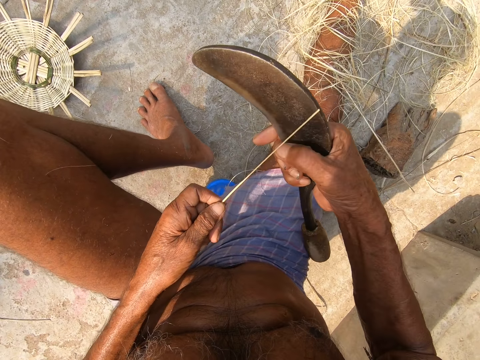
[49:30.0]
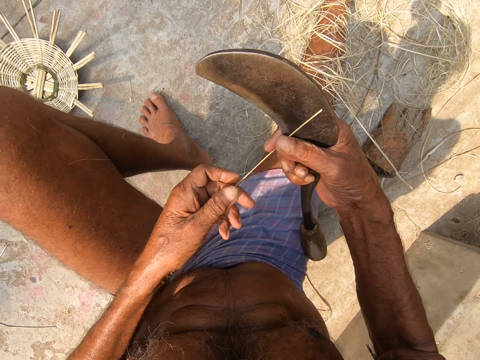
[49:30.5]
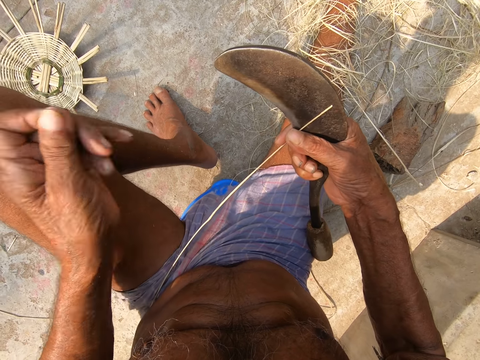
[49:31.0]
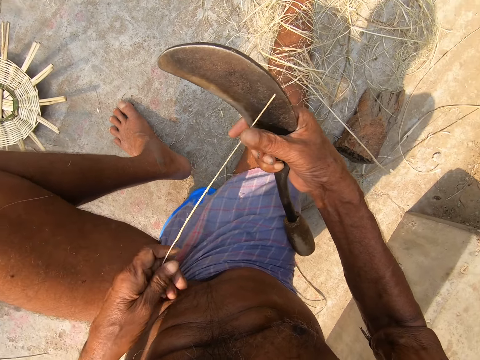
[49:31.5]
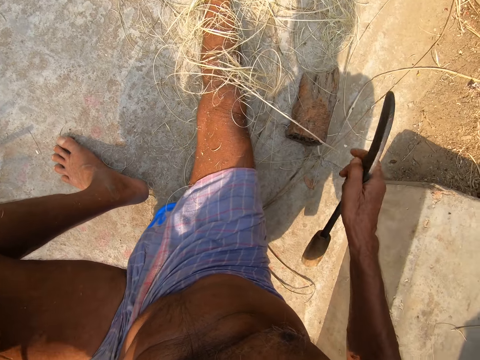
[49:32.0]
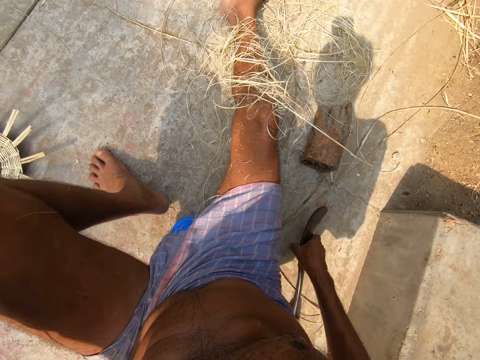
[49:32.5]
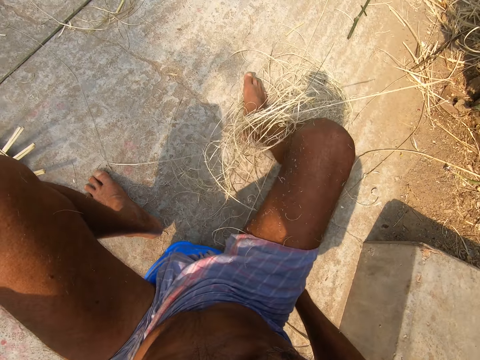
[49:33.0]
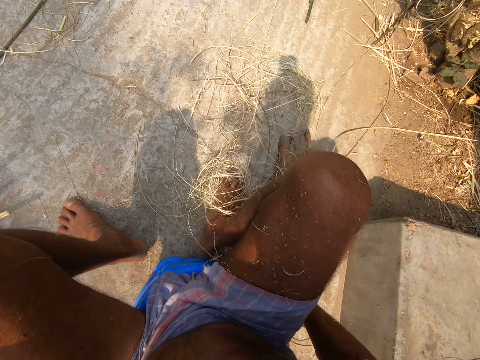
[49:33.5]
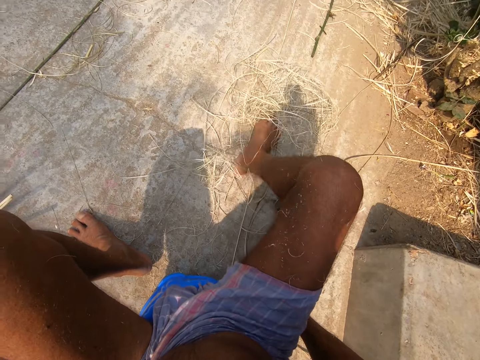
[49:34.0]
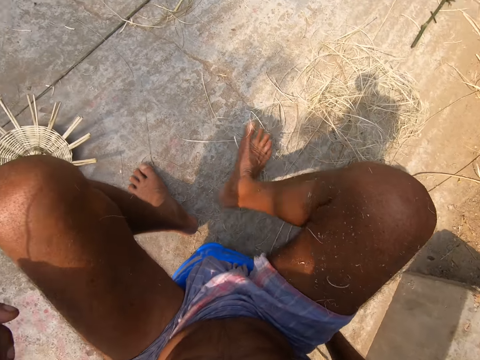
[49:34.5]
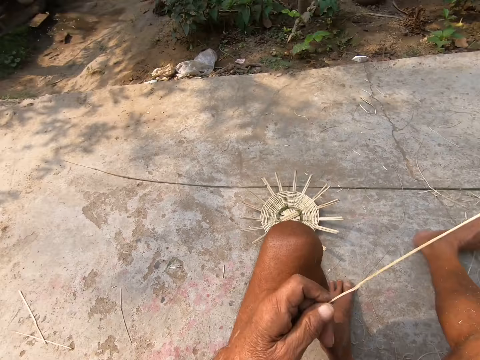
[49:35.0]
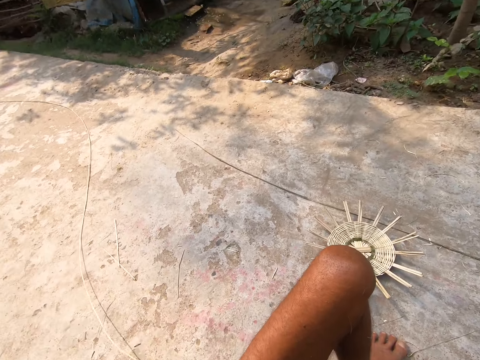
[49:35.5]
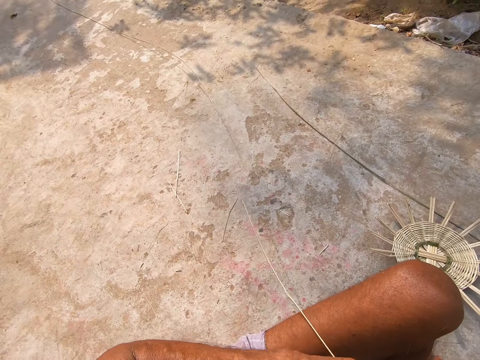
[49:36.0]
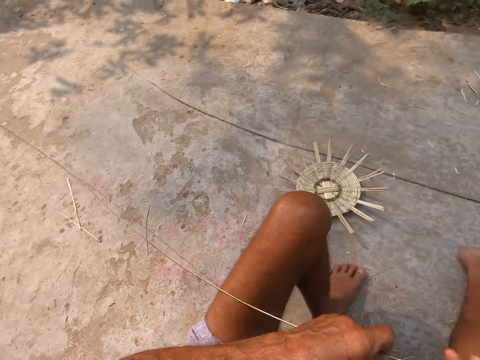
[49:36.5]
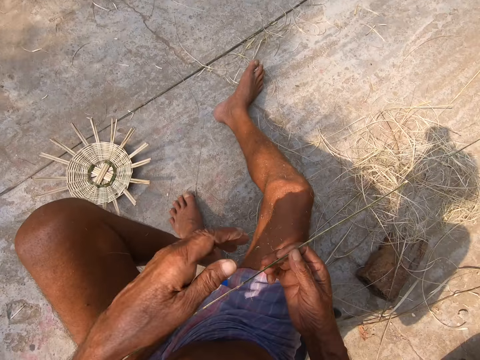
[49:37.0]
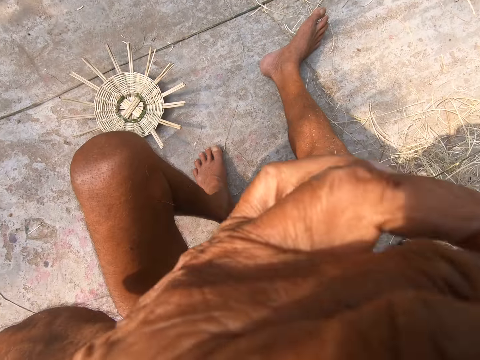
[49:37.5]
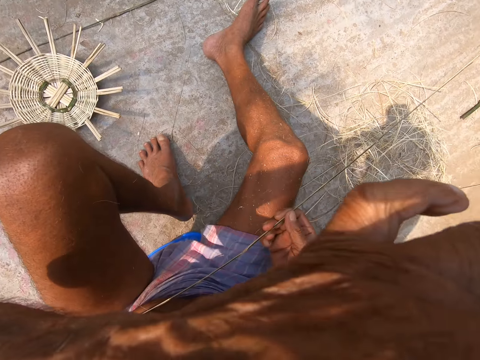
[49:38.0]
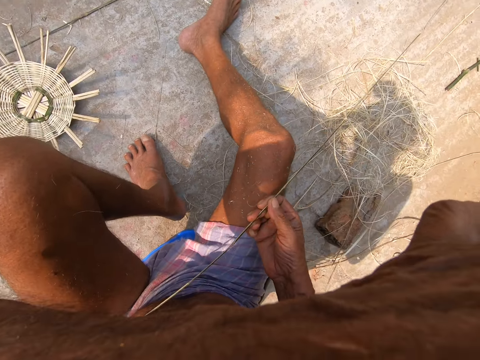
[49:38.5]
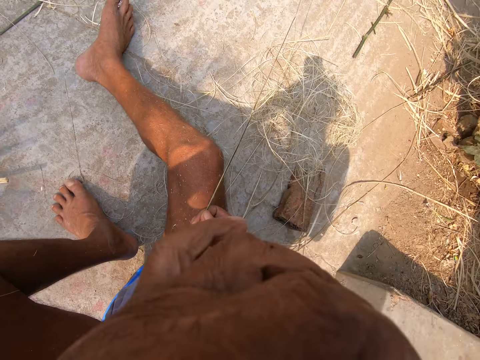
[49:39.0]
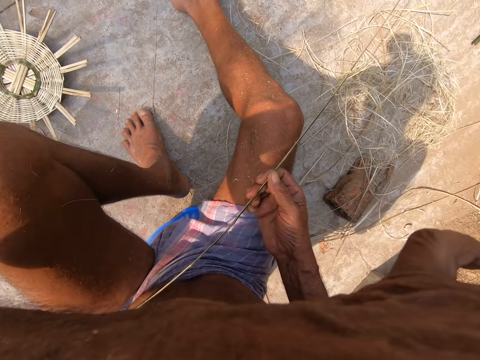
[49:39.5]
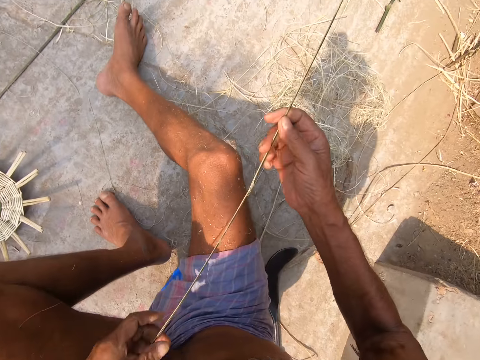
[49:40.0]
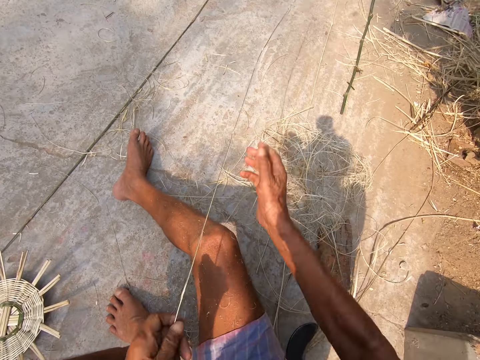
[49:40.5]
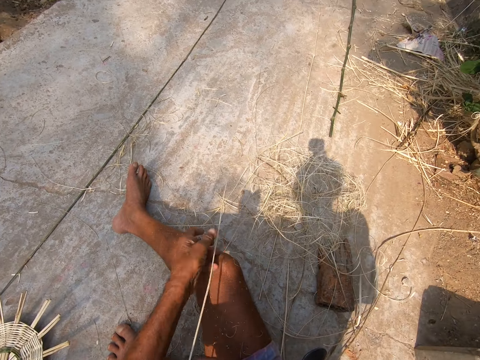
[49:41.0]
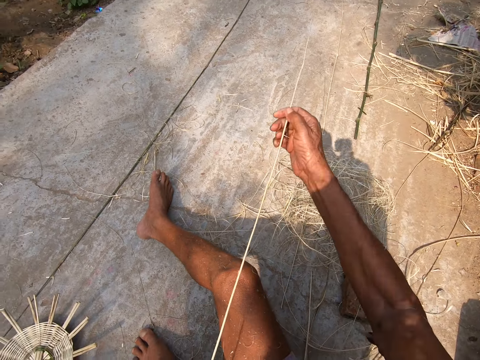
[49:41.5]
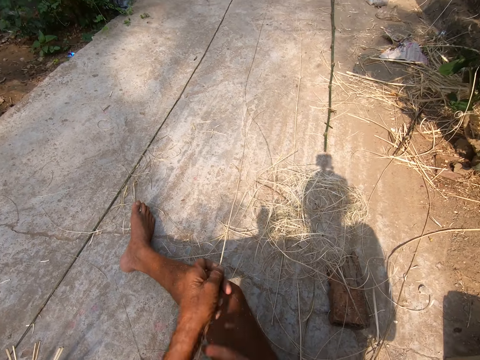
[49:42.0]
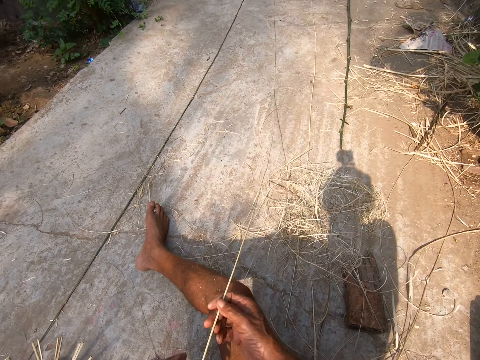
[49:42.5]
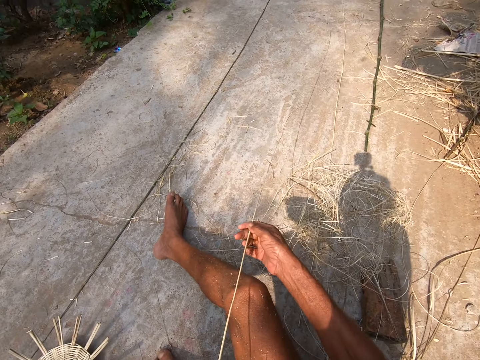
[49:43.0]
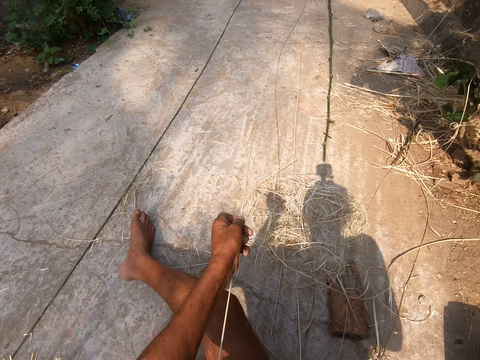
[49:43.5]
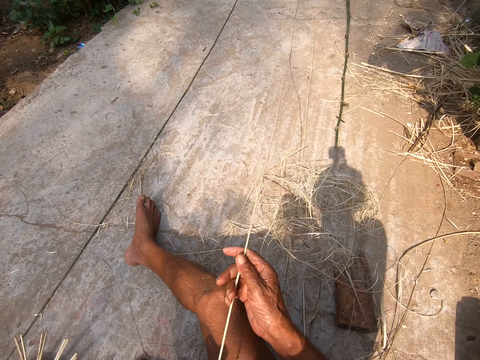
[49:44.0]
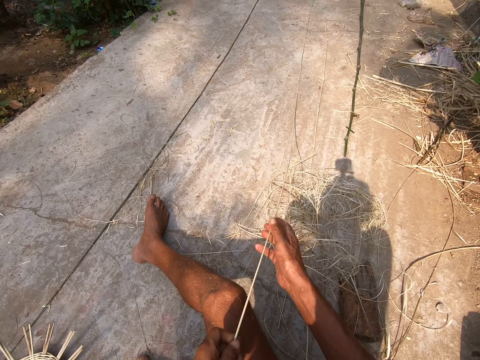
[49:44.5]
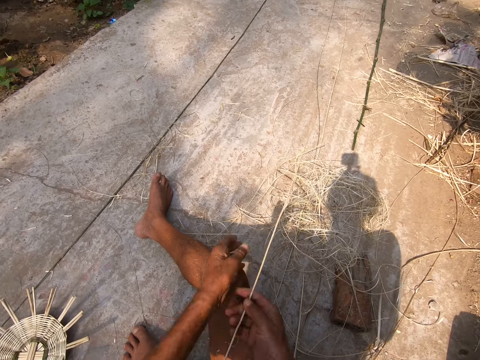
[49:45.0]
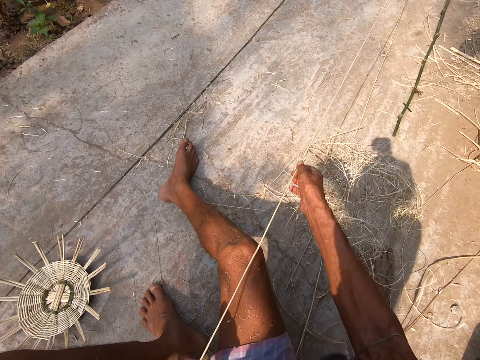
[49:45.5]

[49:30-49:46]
The camera wearer holds the cane with his right hand. He pulls a shaving on the cane with his left hand. He passes the cane to his left hand. He places the sickle in his right hand onto the ground. He looks around the ground. He passes the cane to his left hand. He touches his face with his left hand. He wipes the face. He pulls the cane with both hands. He straightens the stick.

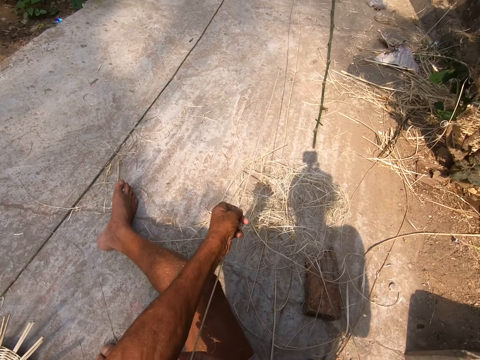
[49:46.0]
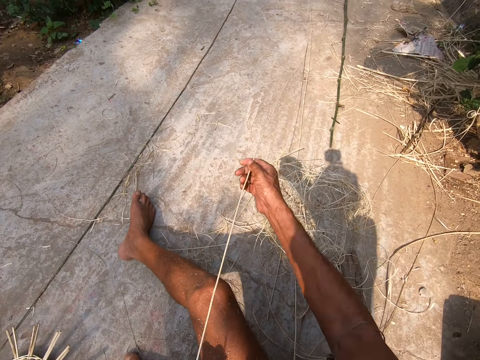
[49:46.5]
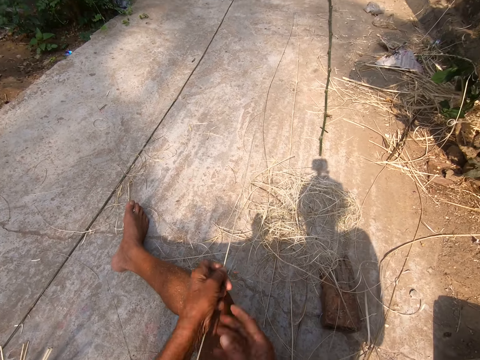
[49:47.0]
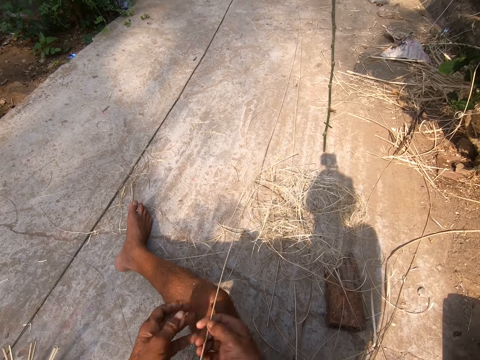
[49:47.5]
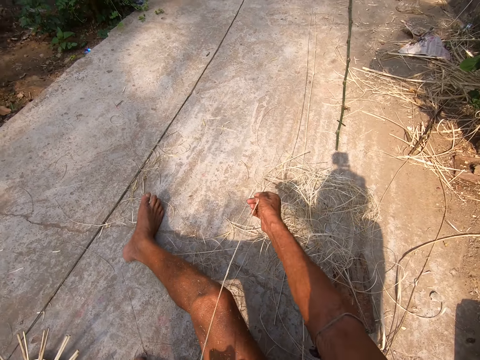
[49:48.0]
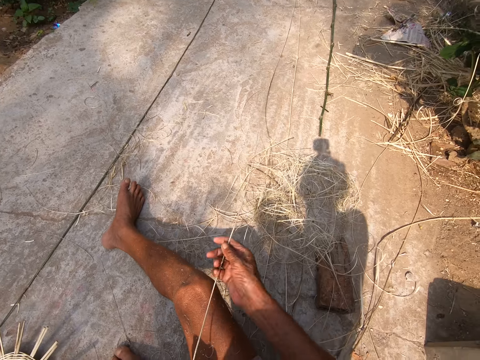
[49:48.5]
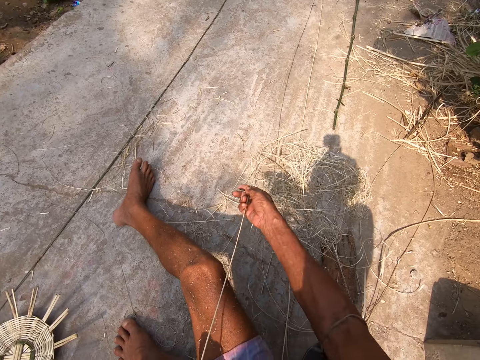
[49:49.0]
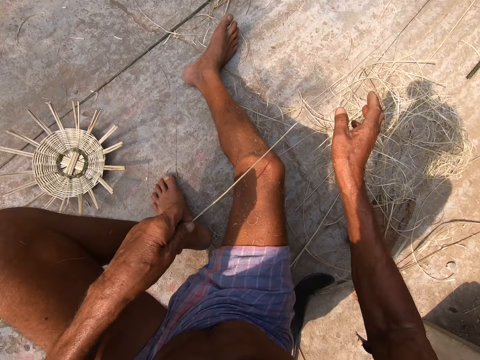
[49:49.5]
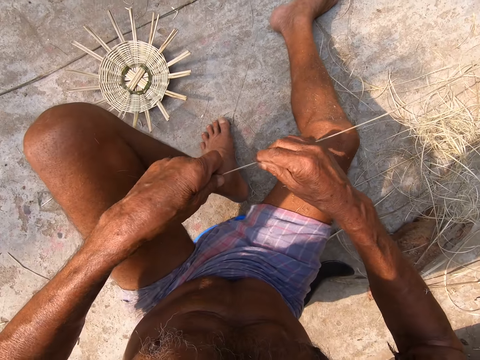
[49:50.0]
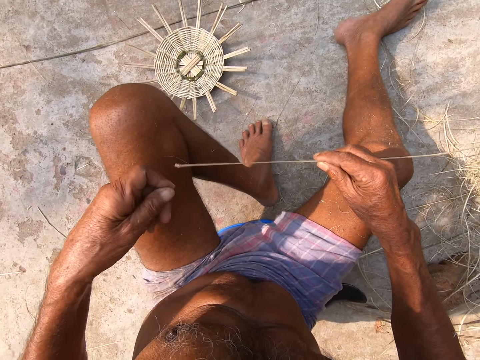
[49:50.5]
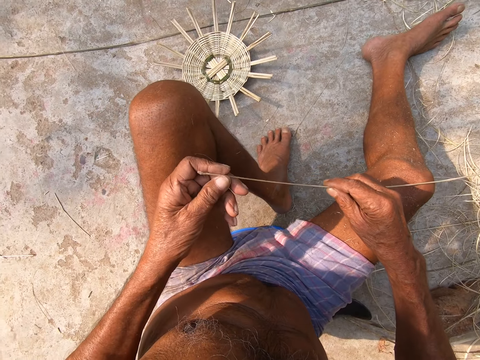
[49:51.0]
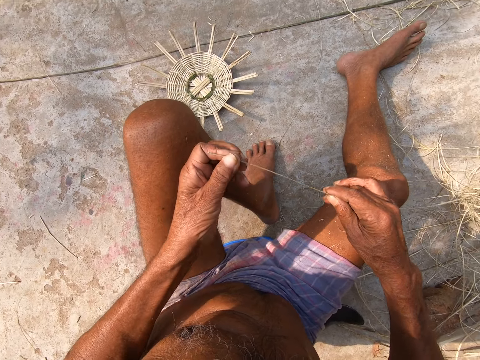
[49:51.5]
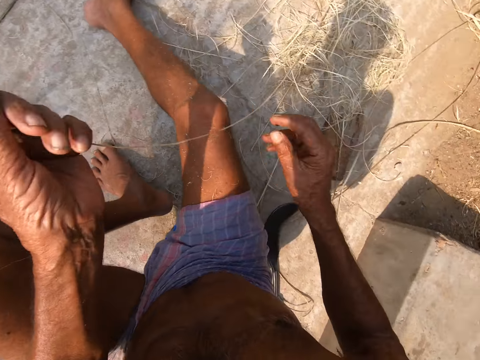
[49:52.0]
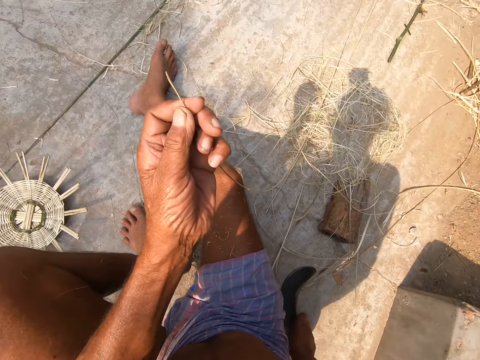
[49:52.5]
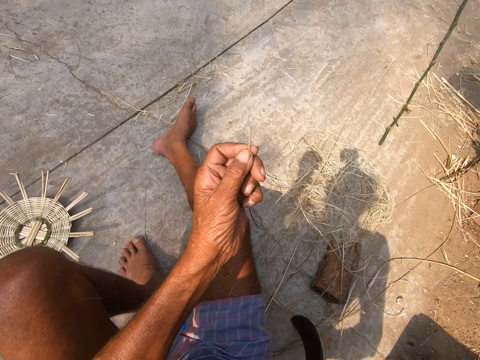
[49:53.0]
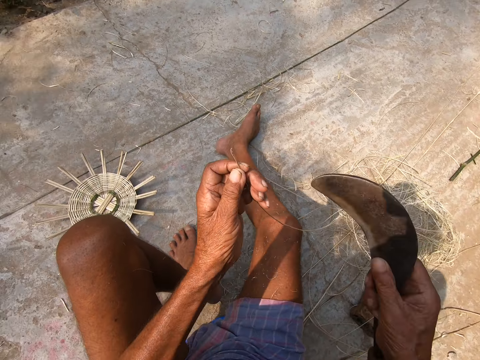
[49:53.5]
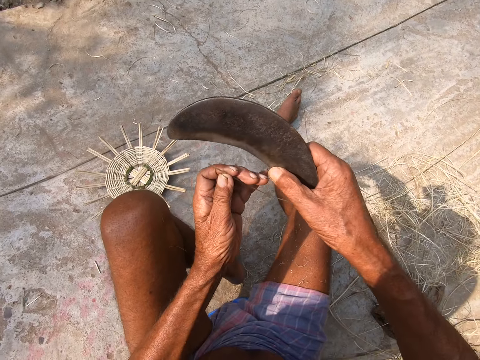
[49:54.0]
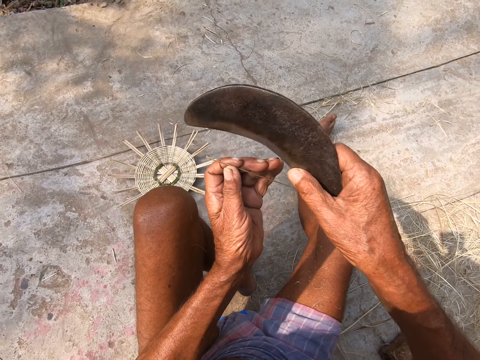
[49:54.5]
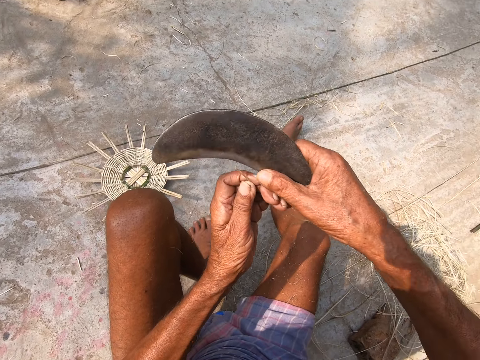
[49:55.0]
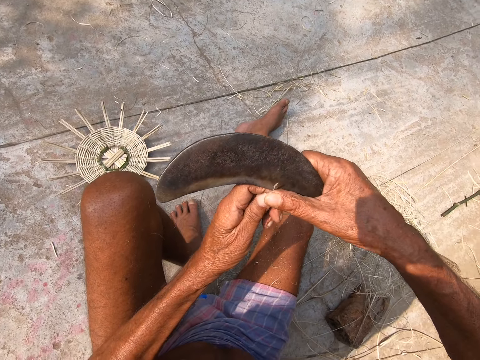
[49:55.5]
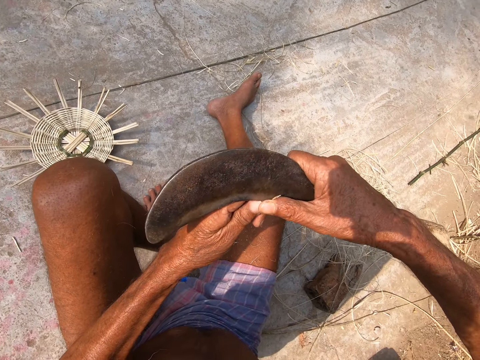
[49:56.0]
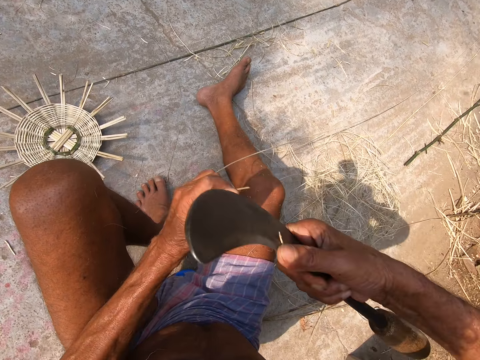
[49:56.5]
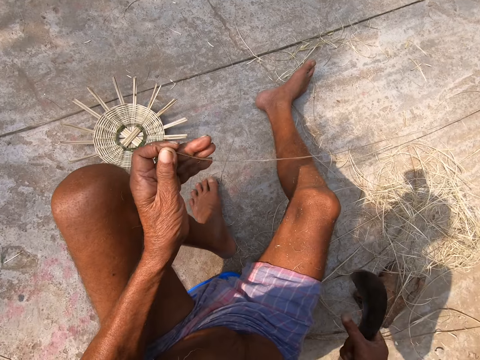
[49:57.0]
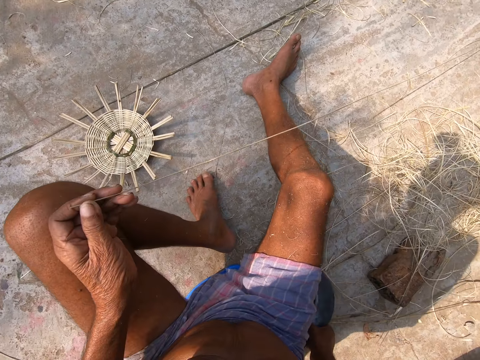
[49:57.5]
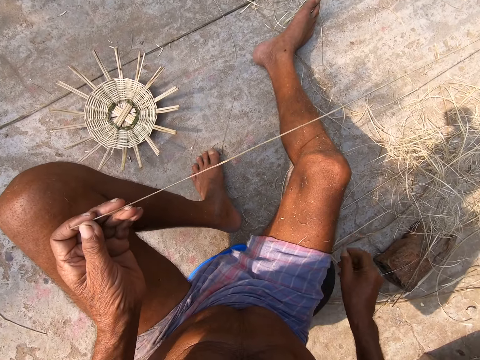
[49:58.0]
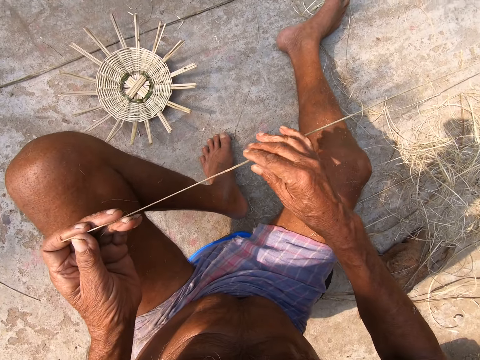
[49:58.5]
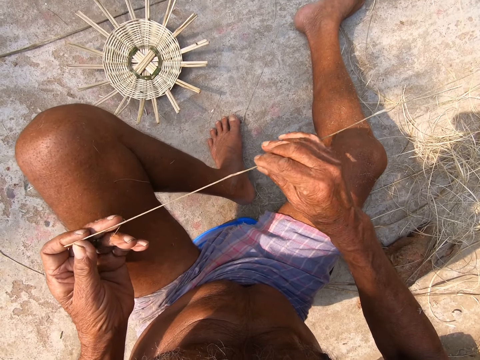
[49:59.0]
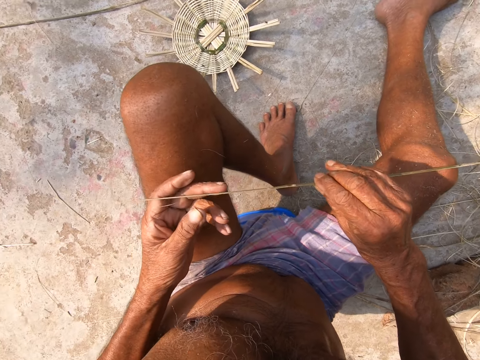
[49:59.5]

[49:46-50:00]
The camera wearer holds the tip of the cane with his left hand. He picks the sickle from the ground with his right hand. He cuts the tip of the cane with the sickle in his right hand. He places the sickle in his right hand onto the ground. He holds the cane with his right hand.
